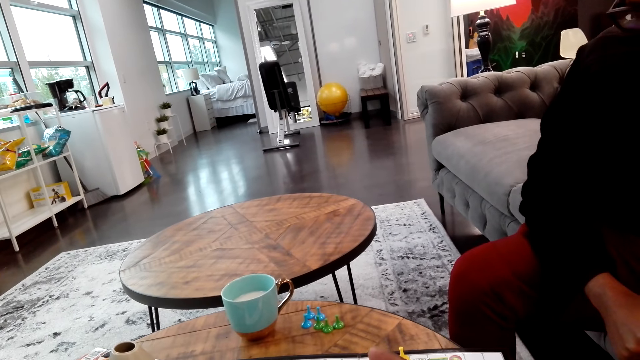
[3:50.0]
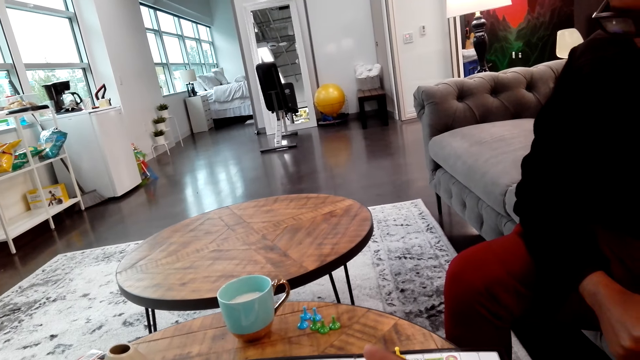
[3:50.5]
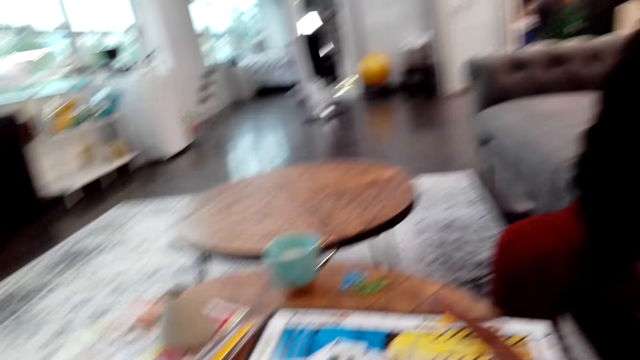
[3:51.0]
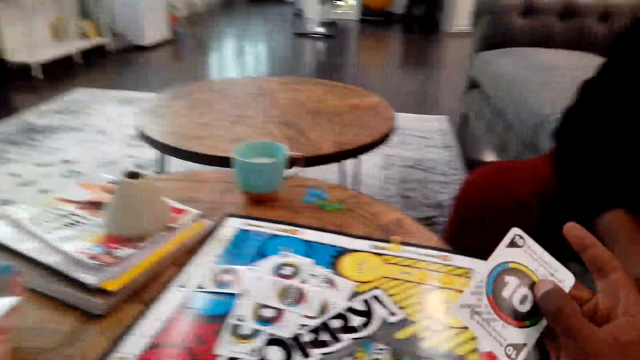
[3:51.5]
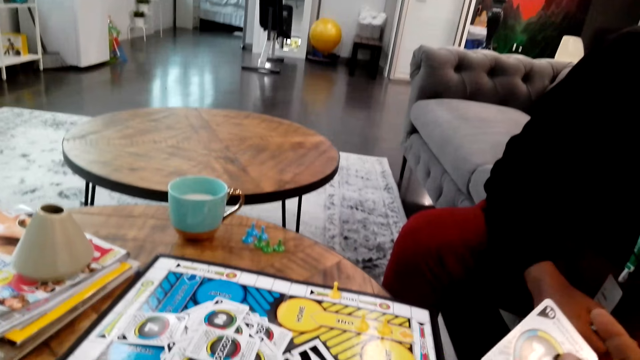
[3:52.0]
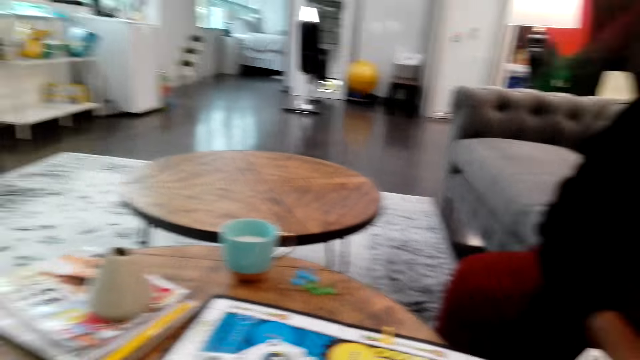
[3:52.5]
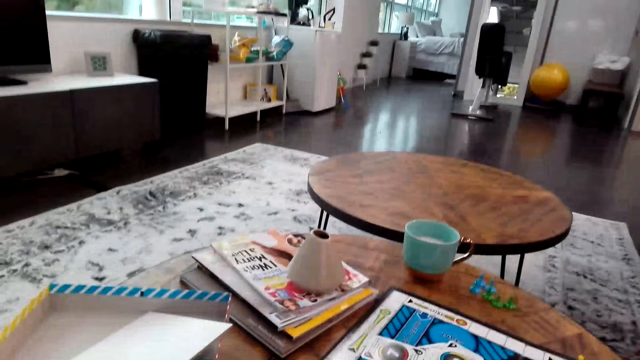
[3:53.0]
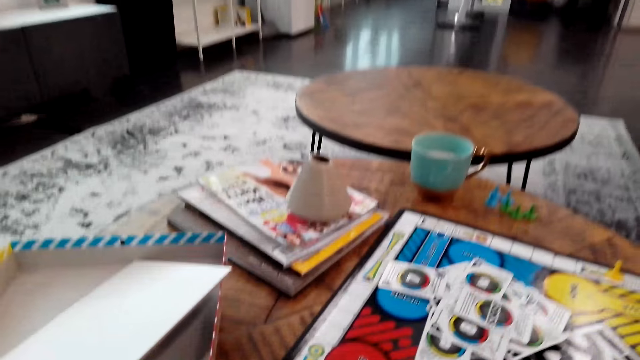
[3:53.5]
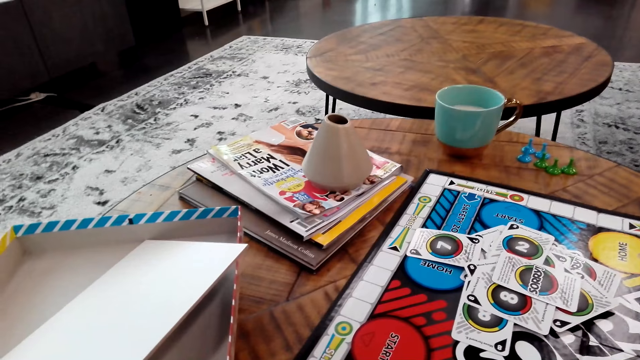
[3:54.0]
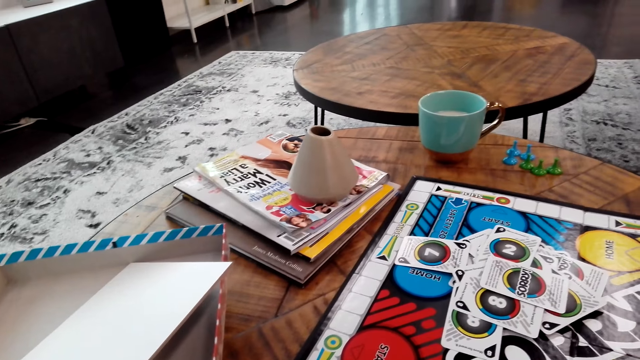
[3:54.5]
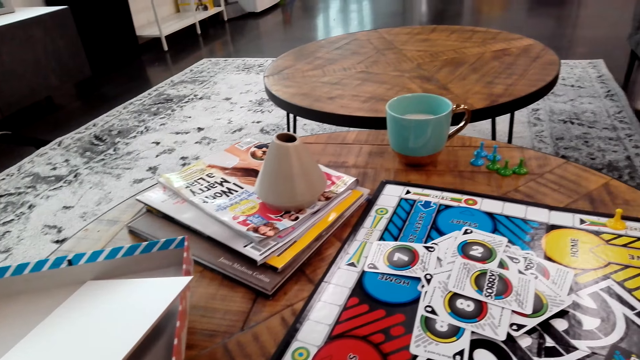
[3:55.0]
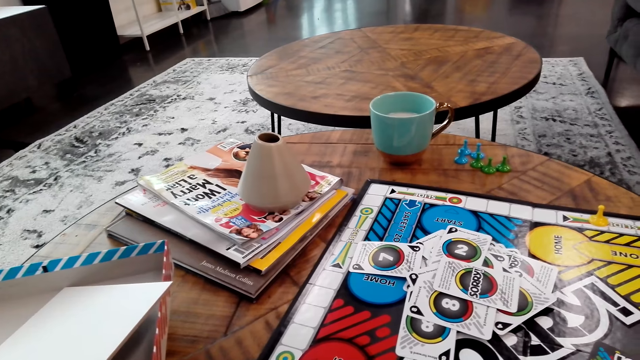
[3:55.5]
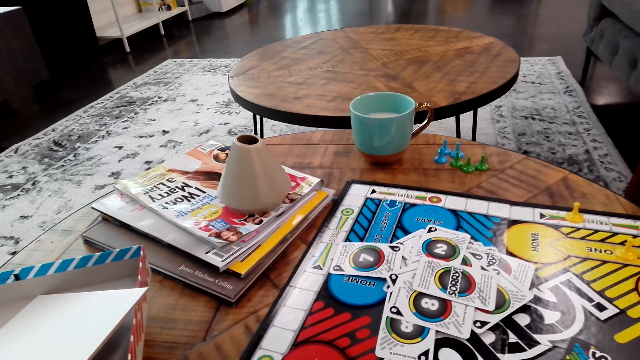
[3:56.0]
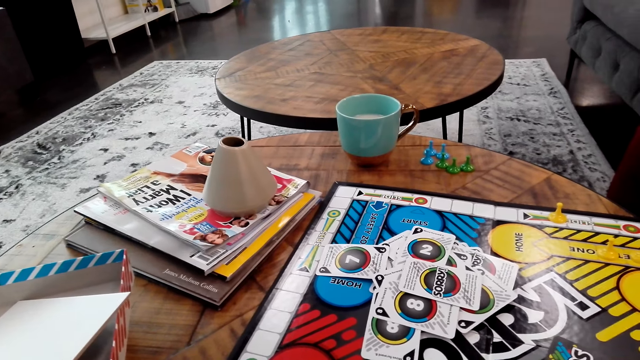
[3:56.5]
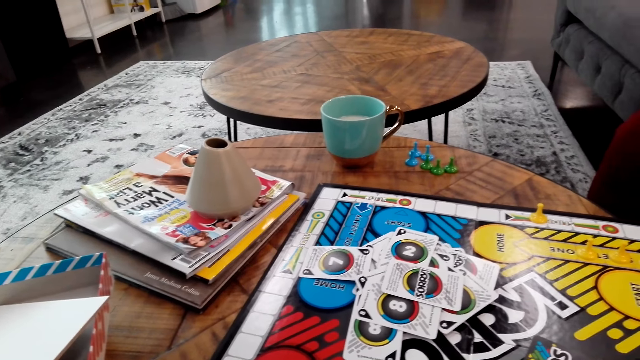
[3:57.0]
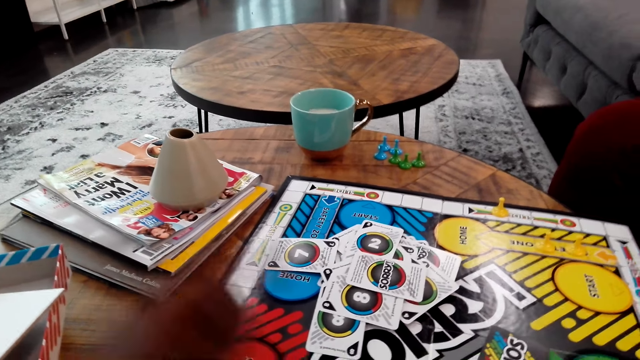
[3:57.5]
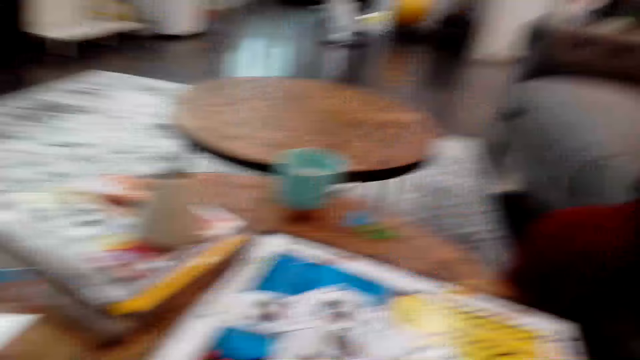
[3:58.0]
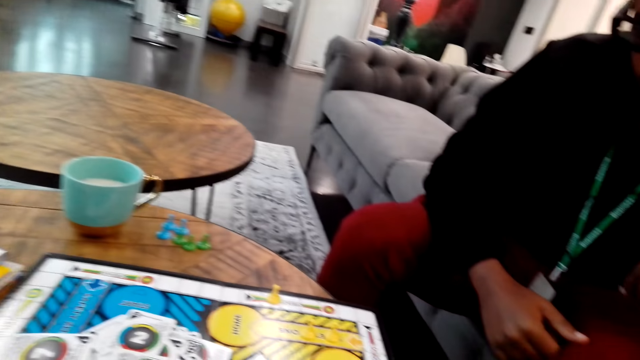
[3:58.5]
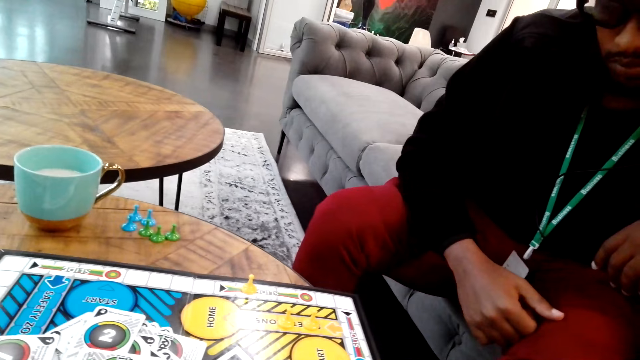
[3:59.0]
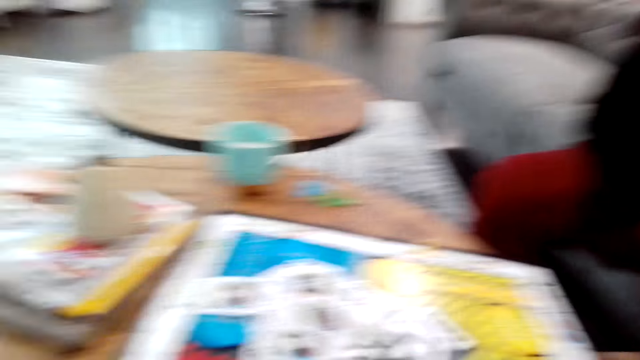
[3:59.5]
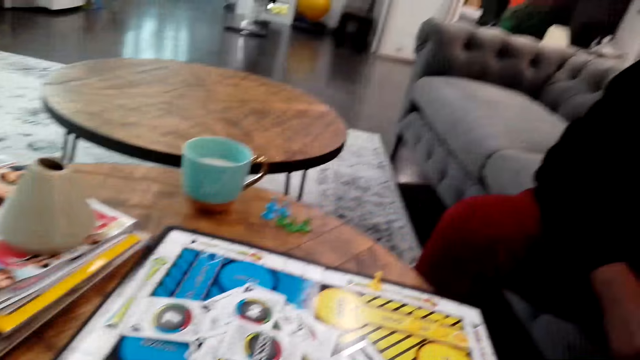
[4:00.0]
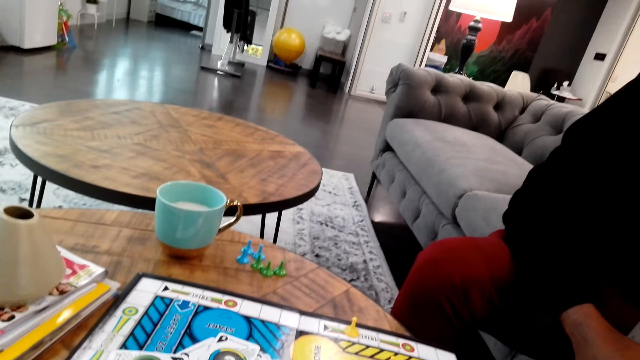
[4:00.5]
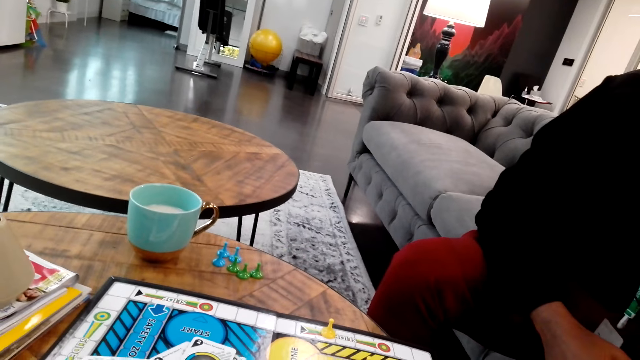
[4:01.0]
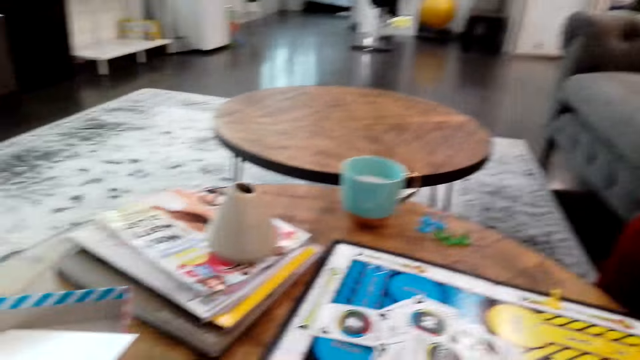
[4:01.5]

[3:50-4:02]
The camera wearer holds a card. They move a chessman. They look at a gameboard.

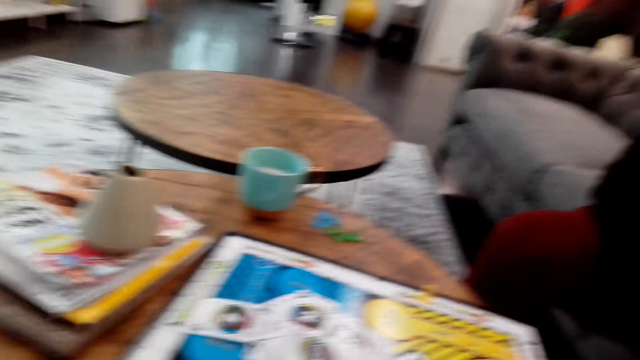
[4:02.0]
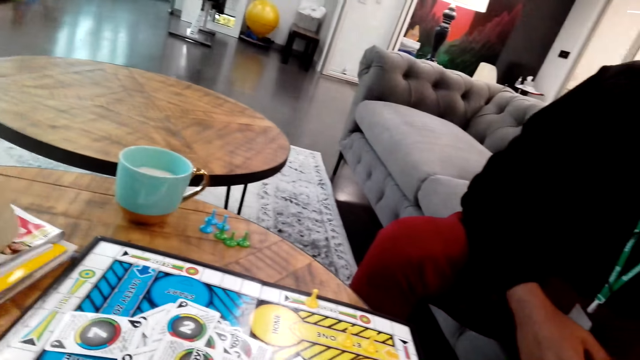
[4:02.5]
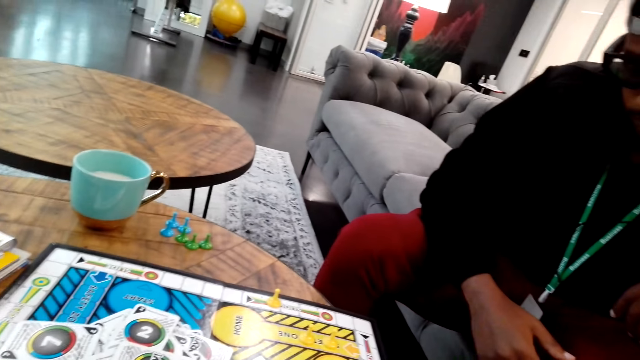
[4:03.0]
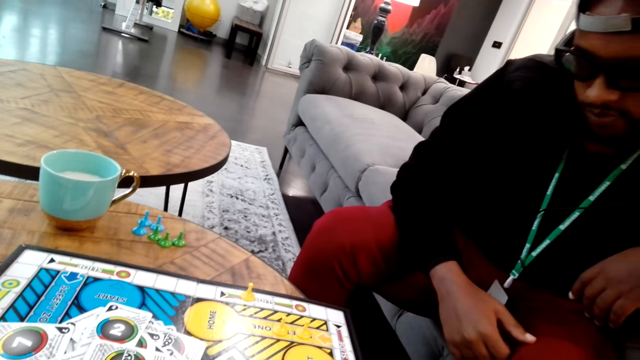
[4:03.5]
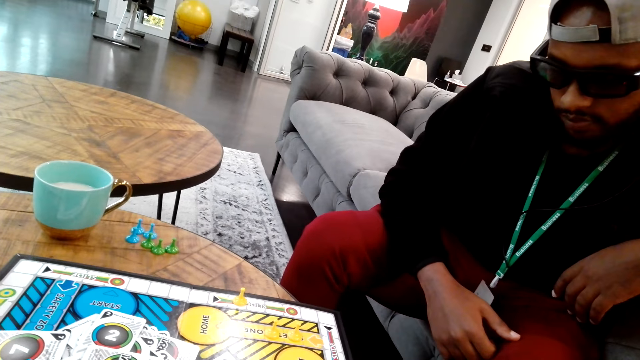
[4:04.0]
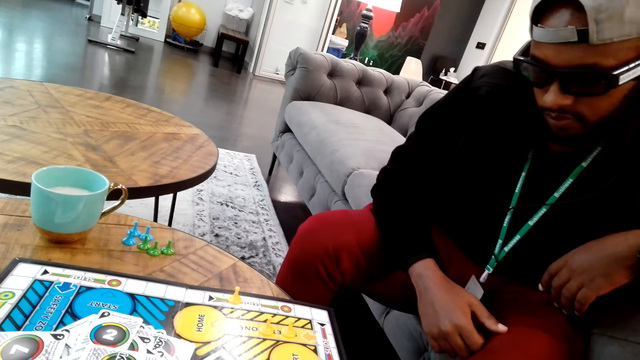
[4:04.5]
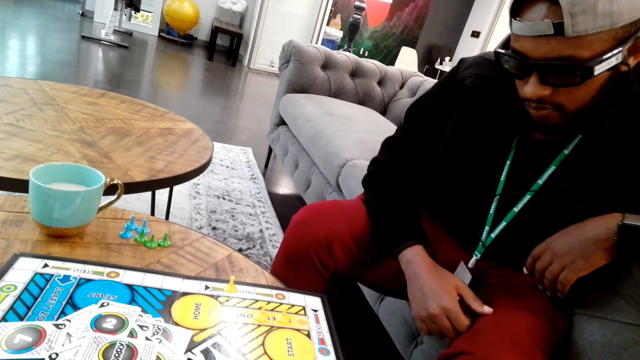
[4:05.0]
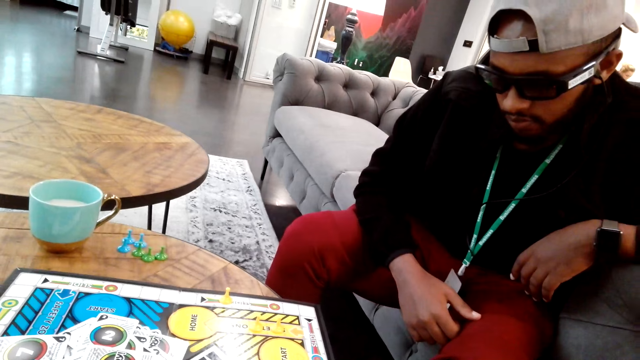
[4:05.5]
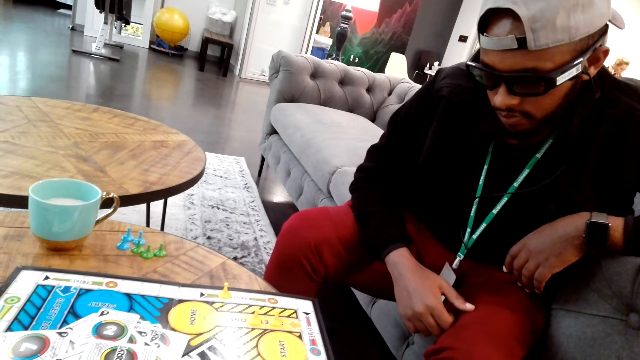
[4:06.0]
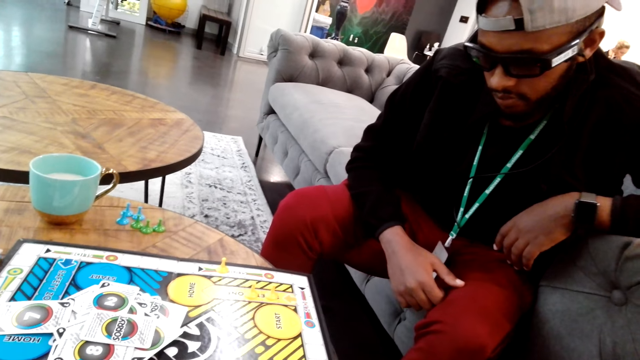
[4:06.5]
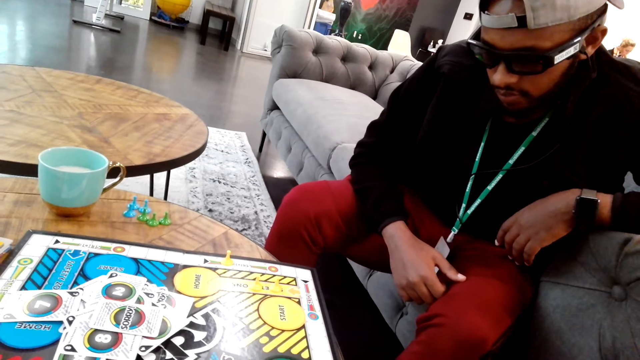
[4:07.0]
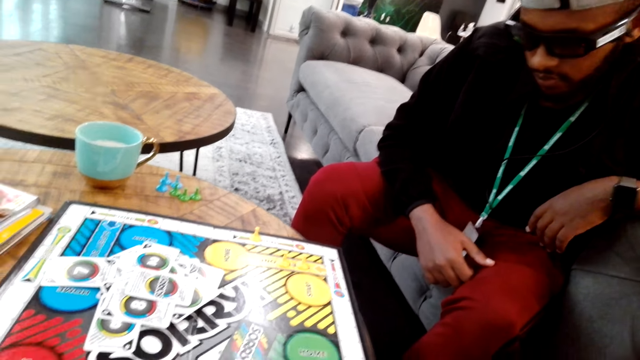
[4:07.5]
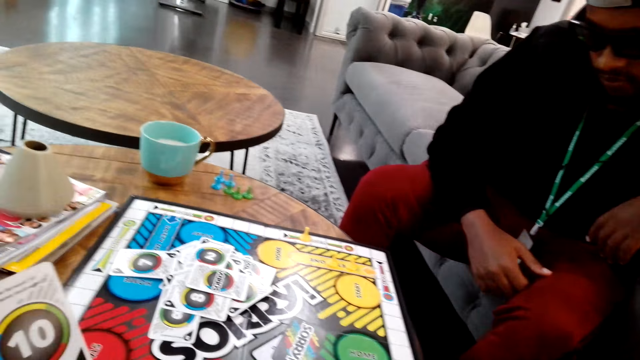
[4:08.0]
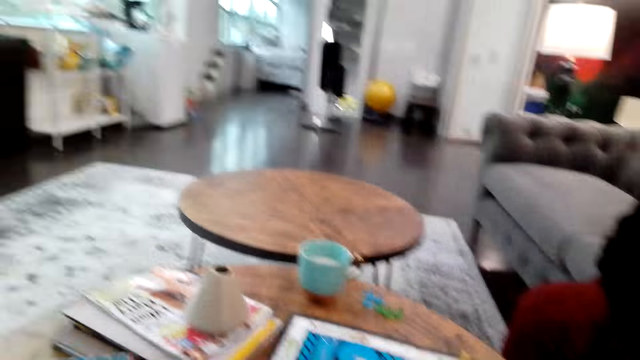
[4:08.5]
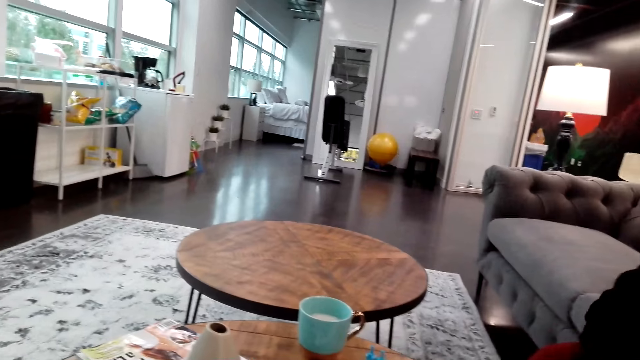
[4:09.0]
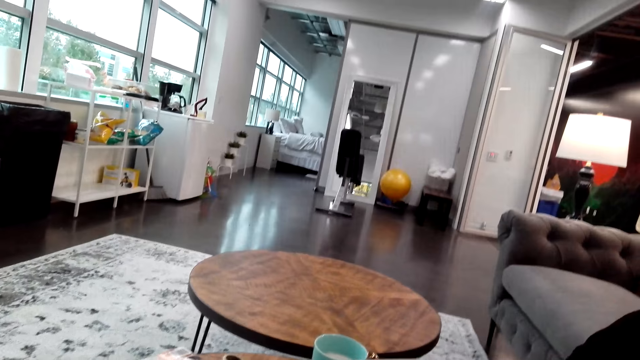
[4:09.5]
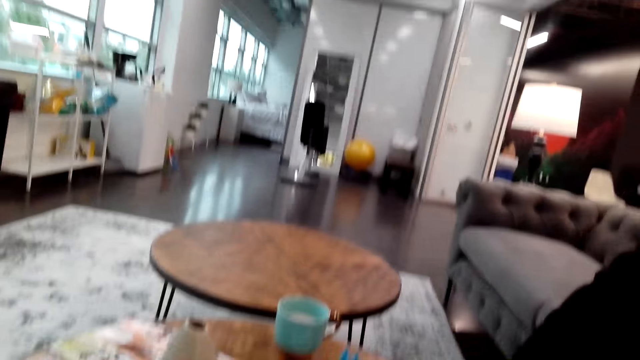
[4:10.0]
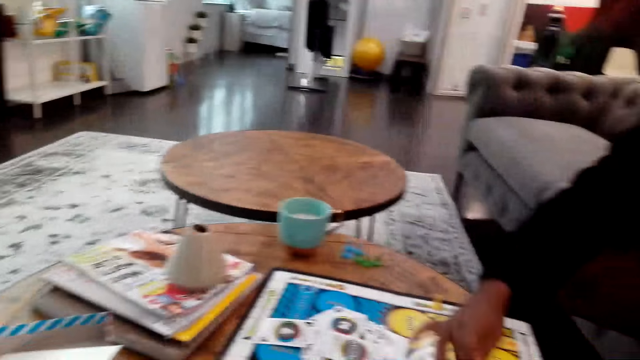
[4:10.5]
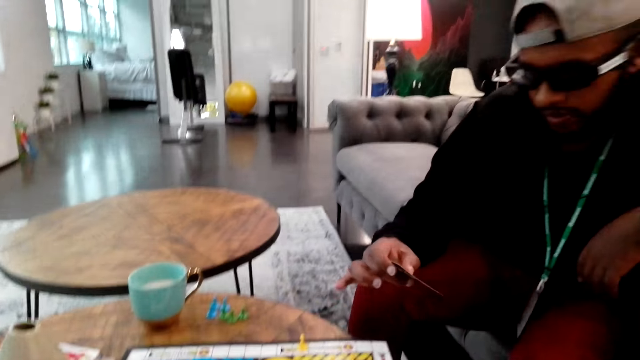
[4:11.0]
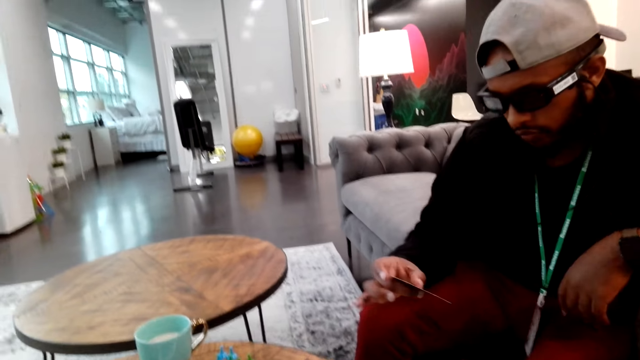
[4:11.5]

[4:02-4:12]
The camera wearer moves a chessman. A man picks up a card.
